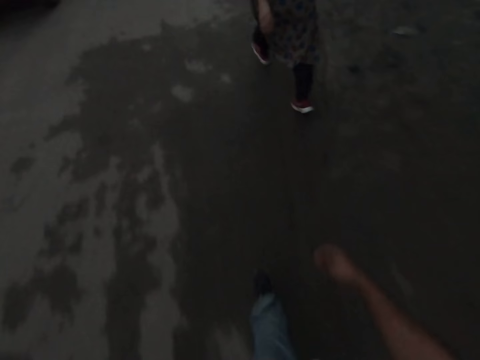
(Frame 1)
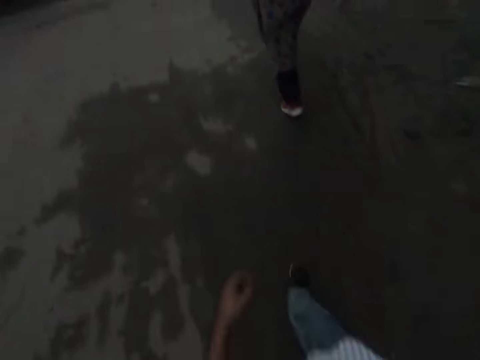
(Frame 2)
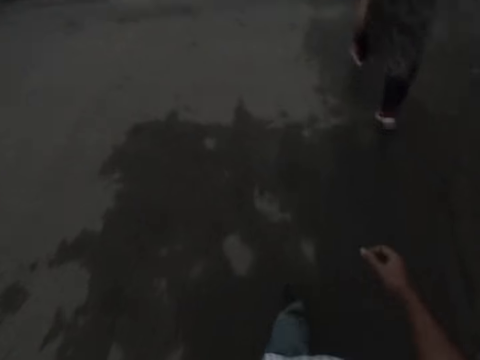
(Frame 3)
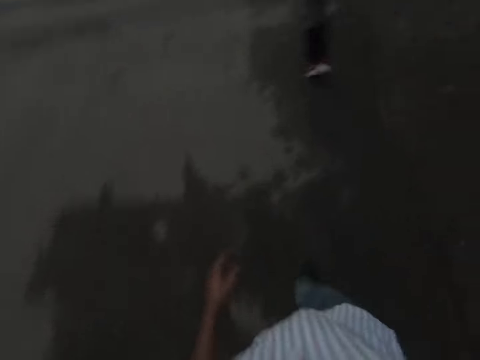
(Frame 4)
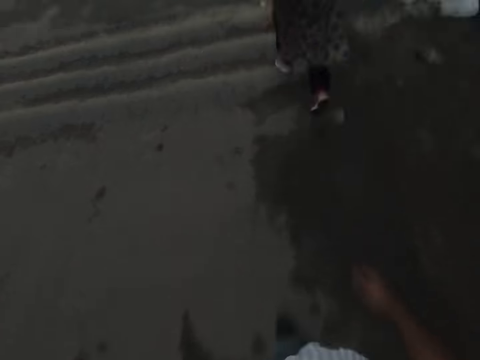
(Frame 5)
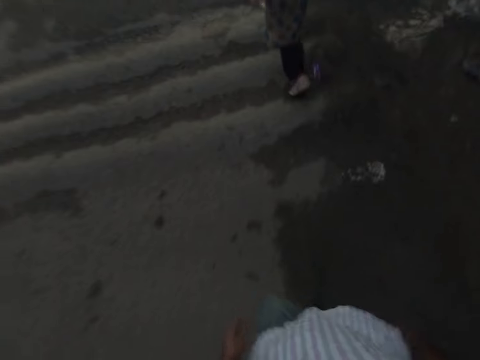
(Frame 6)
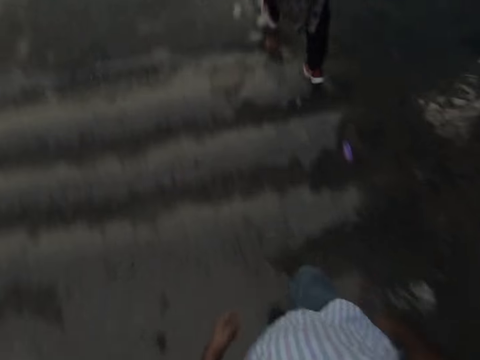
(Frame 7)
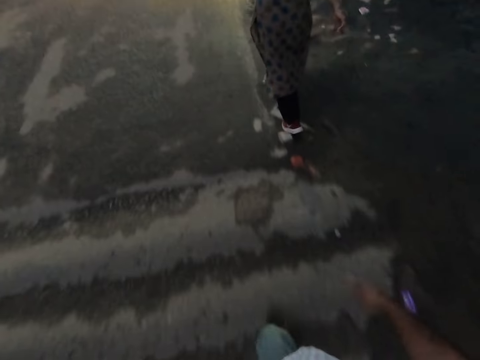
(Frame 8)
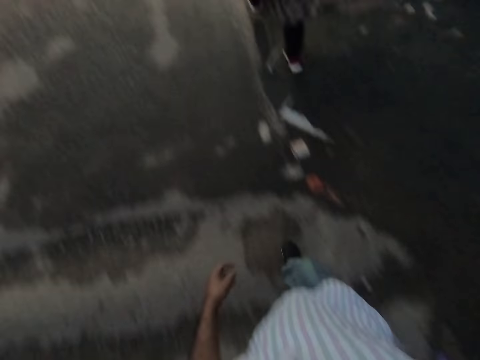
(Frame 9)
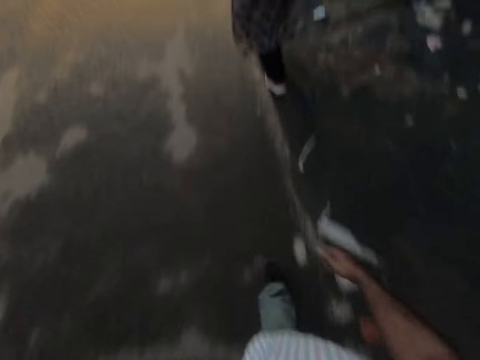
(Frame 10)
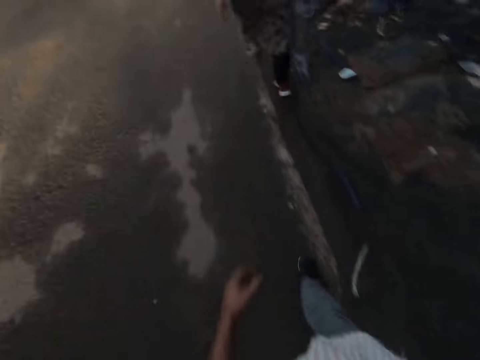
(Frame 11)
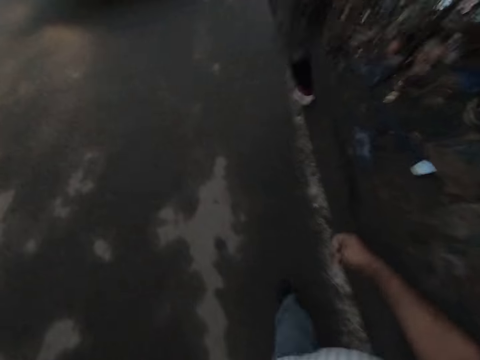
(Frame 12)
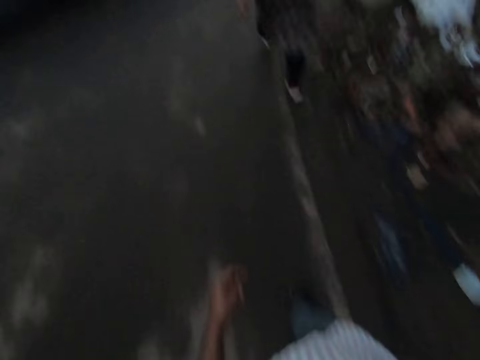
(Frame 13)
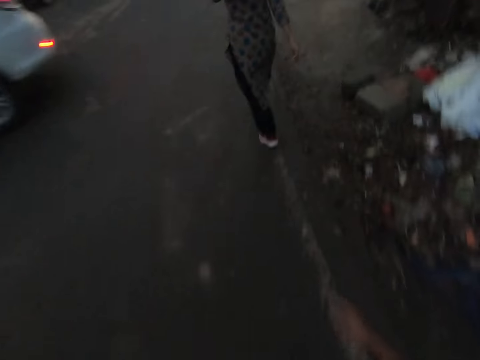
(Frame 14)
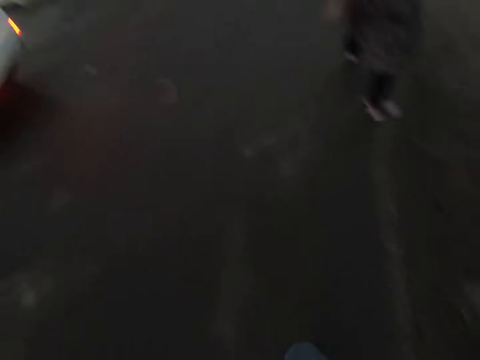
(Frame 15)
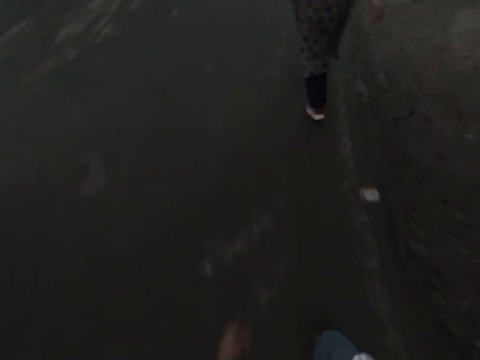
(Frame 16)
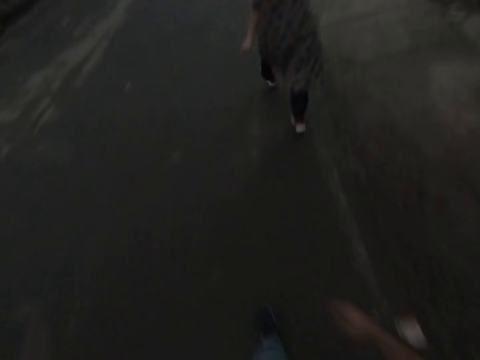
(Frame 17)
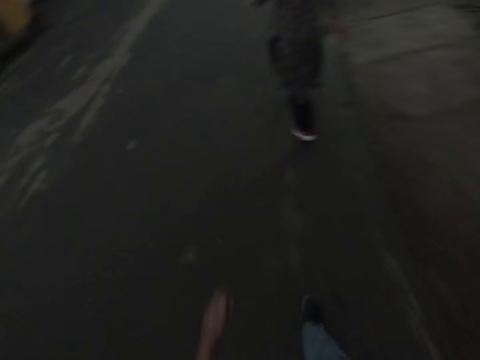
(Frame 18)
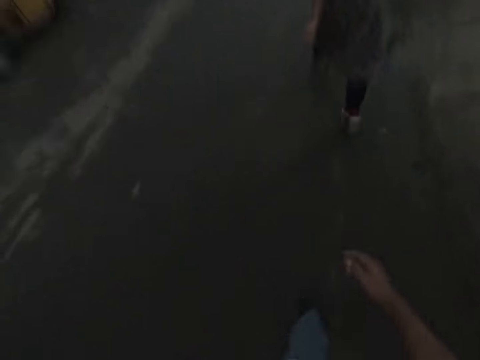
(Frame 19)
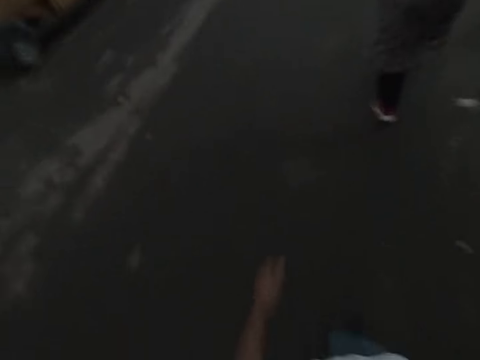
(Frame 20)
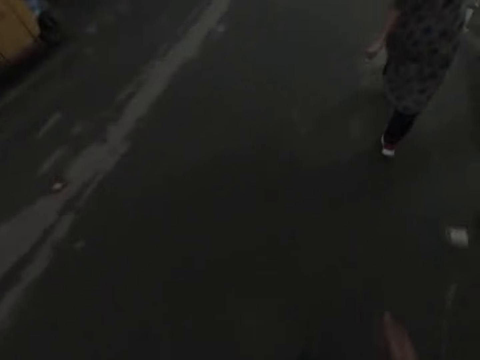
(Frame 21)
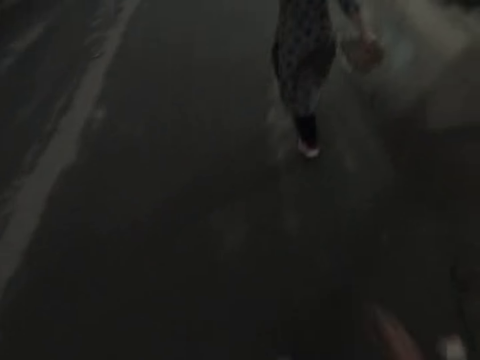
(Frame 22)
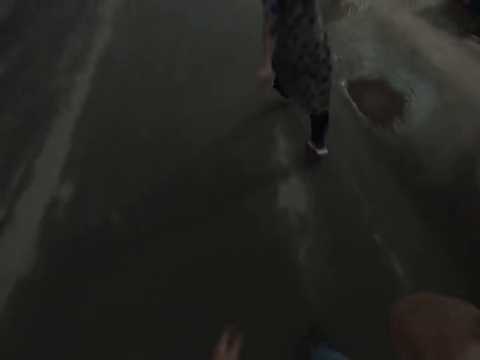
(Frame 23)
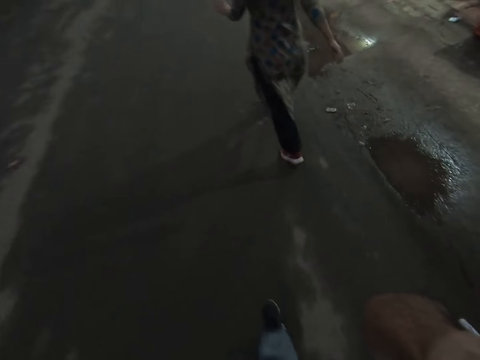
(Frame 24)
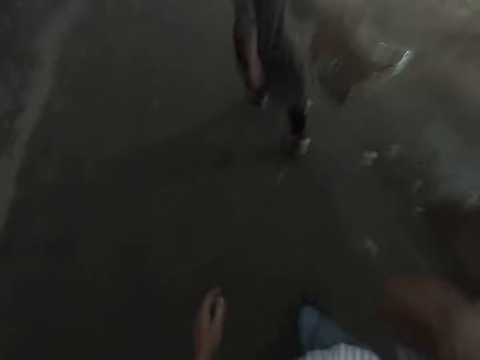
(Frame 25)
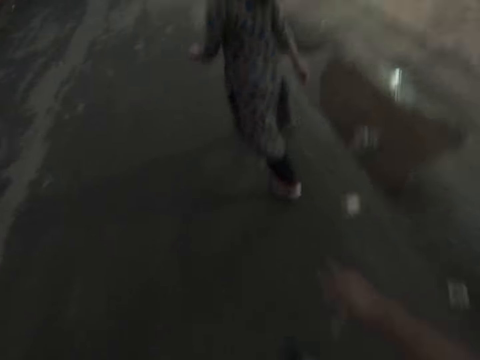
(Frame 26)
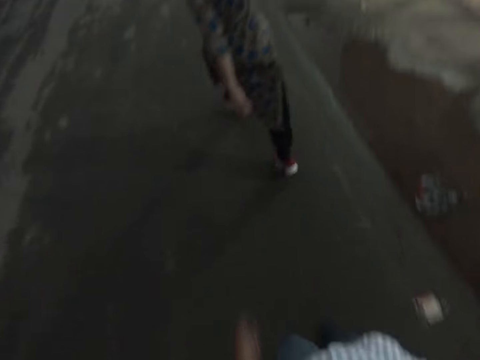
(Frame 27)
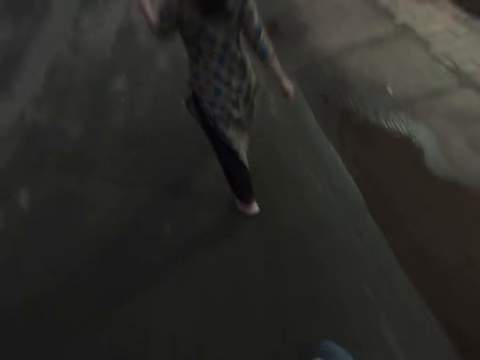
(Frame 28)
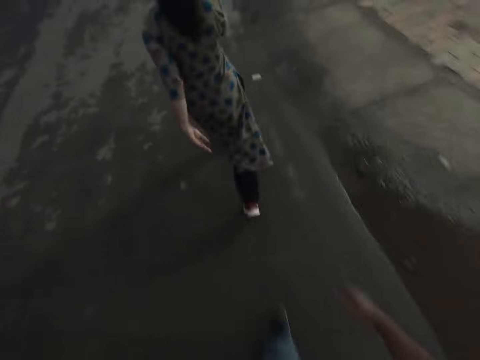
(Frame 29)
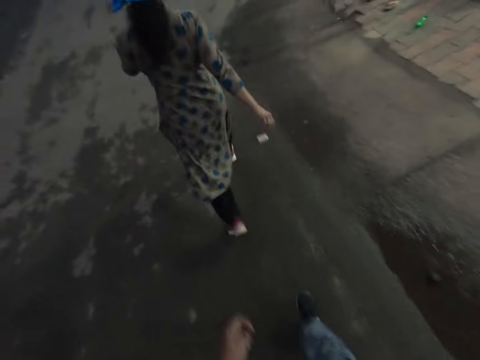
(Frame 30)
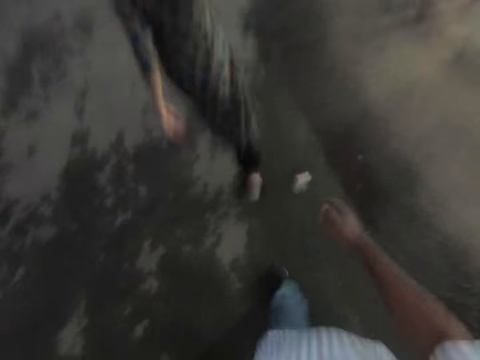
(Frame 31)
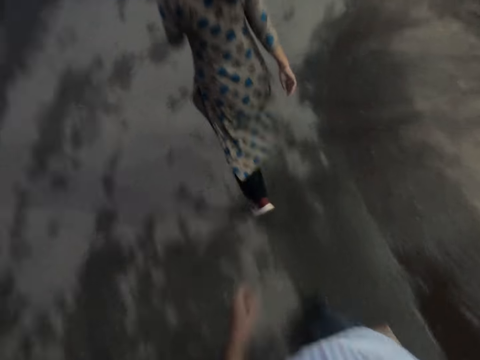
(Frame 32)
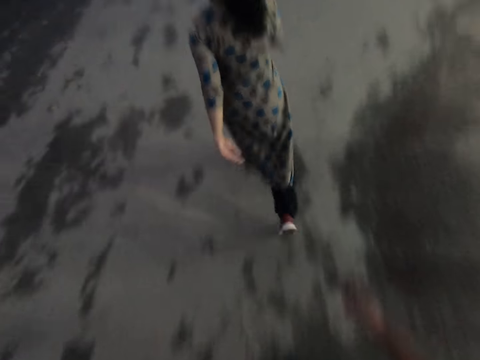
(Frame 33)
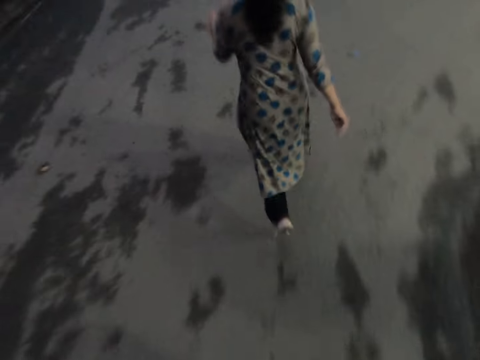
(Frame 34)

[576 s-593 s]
A white car drives by the camera wearer. The camera wearer raises his right hand towards his face. He lowers his left hand.

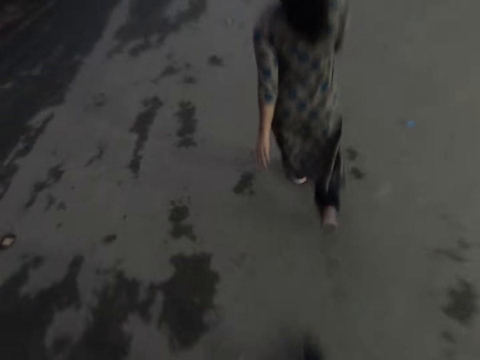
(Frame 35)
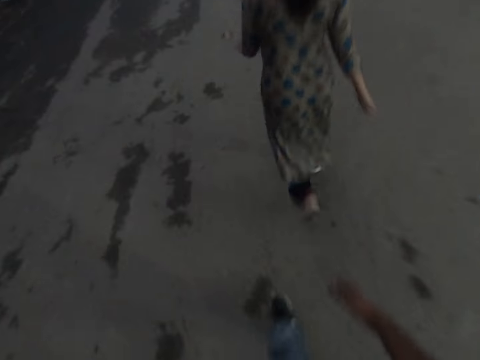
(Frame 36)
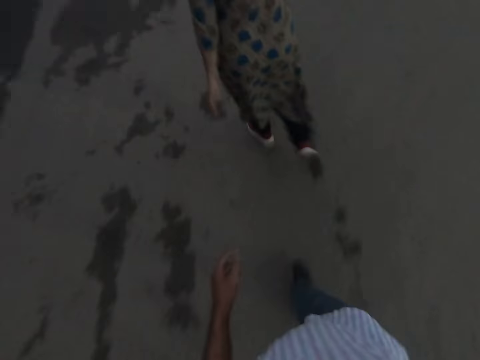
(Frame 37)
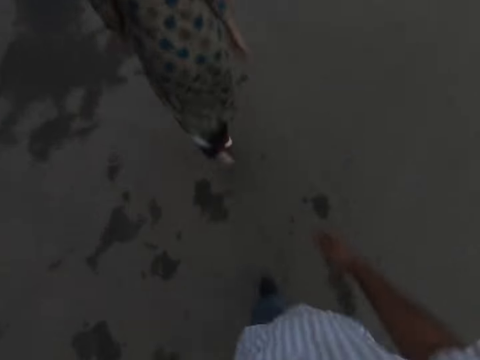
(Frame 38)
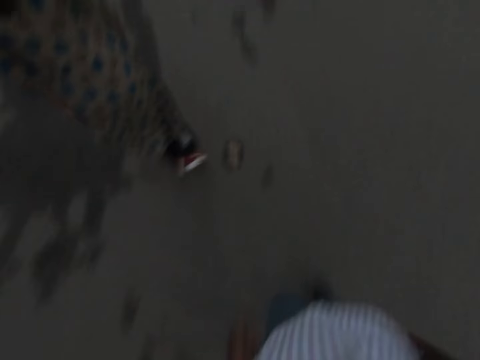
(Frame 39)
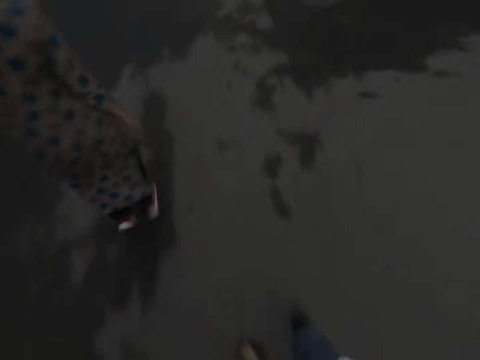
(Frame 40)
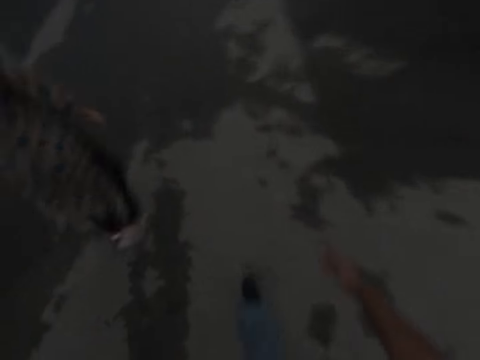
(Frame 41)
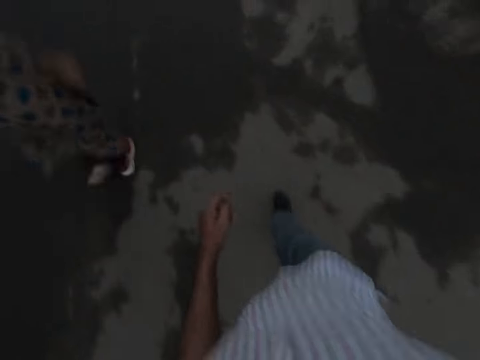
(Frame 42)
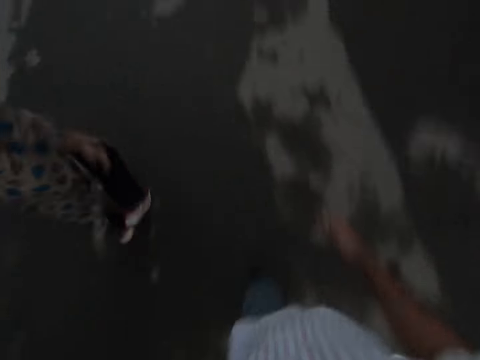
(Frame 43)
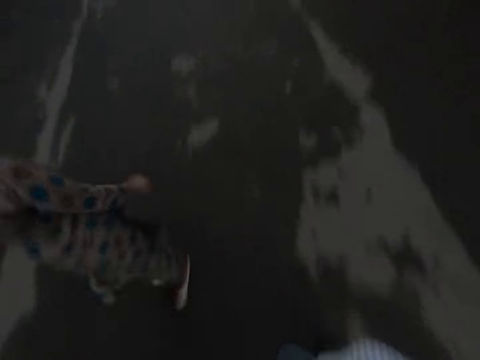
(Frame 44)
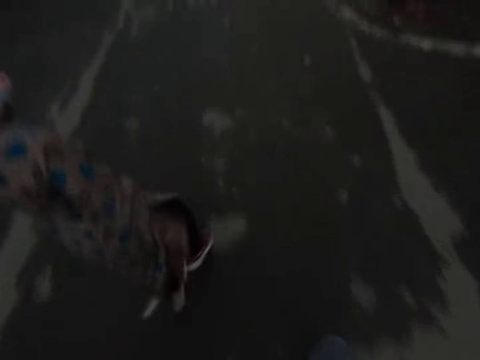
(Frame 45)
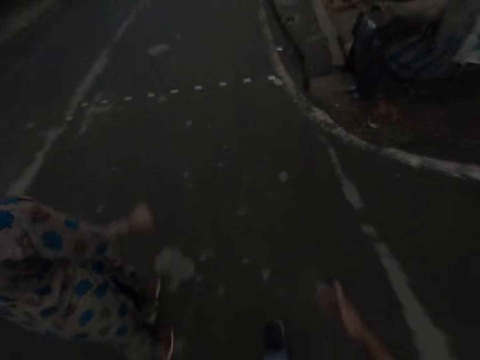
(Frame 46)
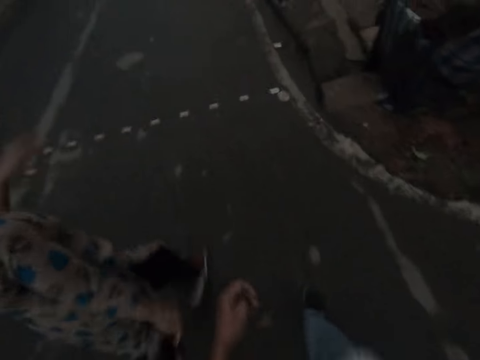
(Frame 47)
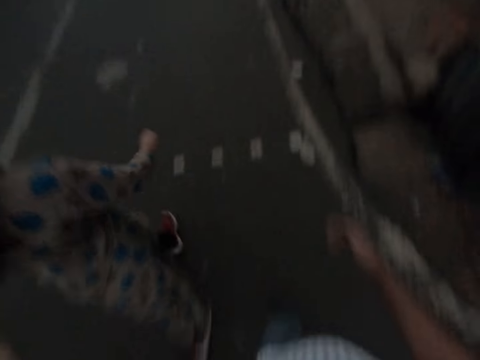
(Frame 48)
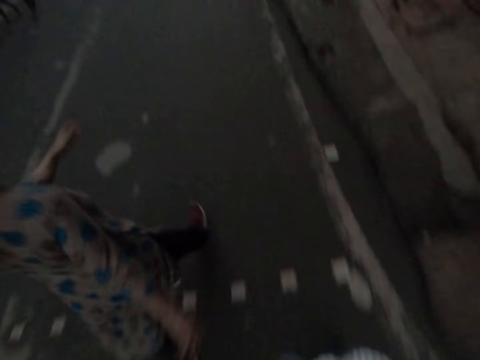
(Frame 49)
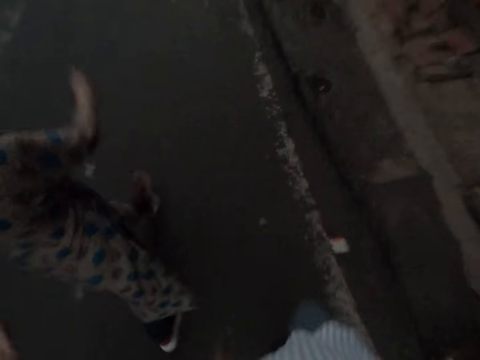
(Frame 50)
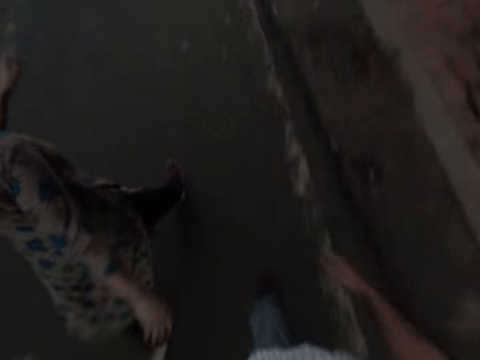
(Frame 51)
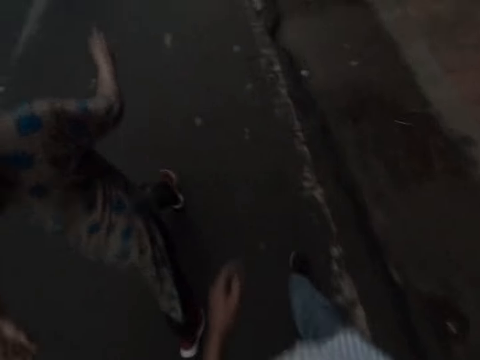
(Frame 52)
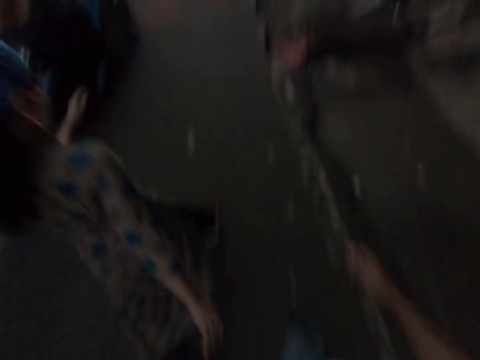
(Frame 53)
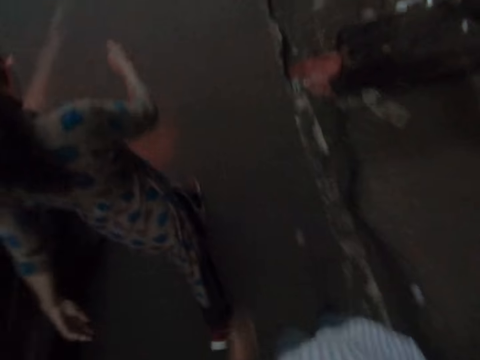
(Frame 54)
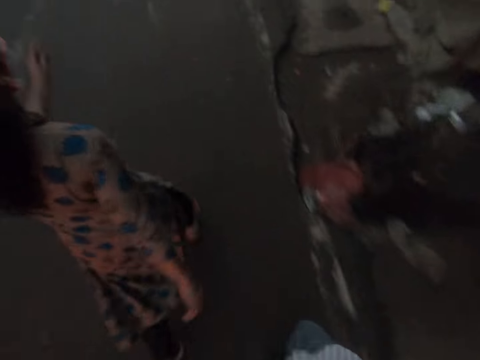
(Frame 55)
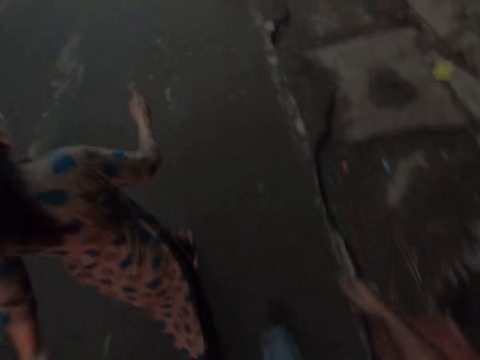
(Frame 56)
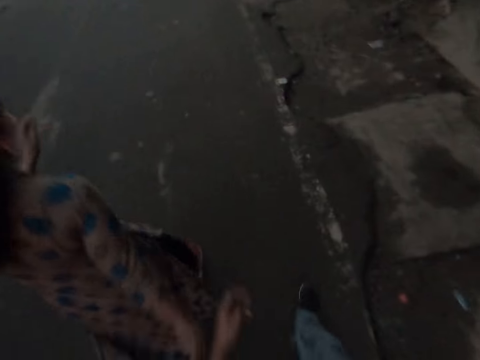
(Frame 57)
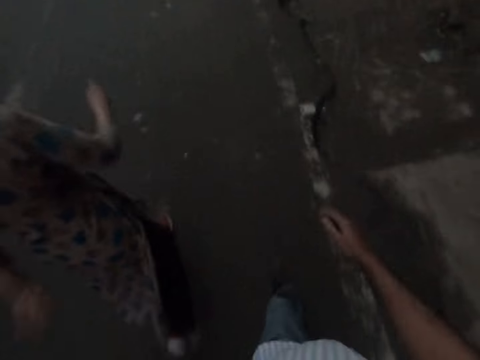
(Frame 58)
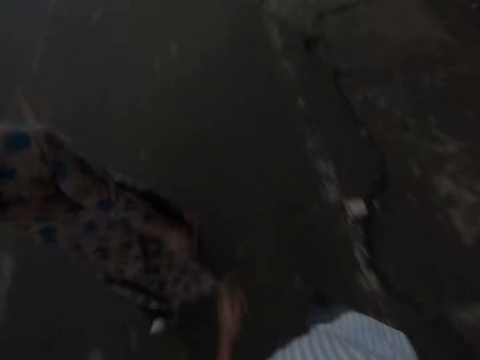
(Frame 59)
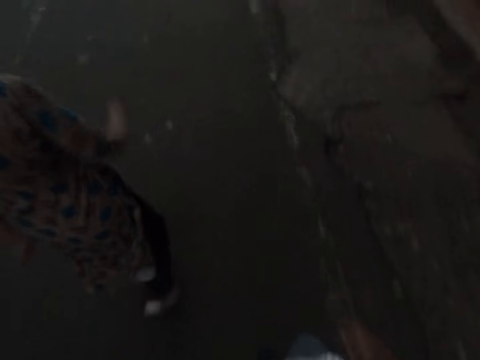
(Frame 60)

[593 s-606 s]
A person rides a motorbike or tricycle to the opposite direction by the camera wearer.
